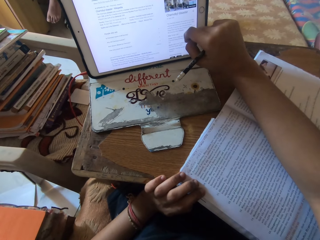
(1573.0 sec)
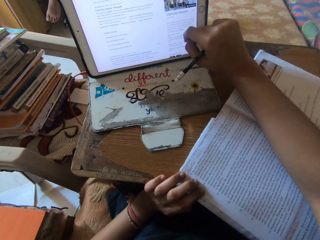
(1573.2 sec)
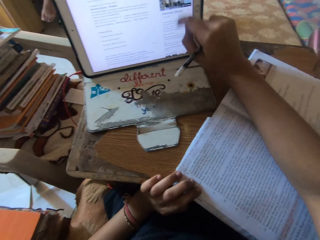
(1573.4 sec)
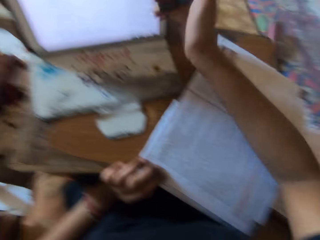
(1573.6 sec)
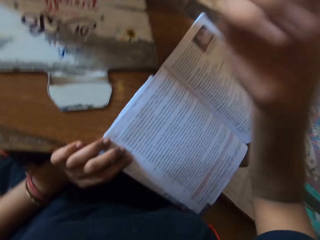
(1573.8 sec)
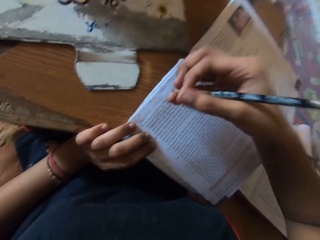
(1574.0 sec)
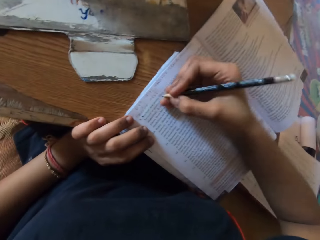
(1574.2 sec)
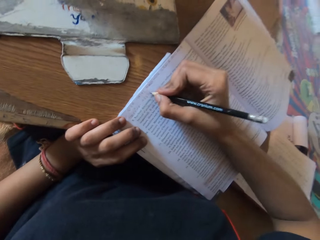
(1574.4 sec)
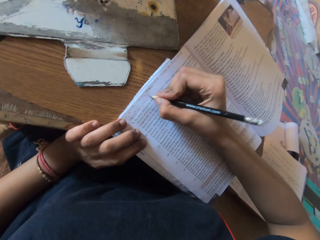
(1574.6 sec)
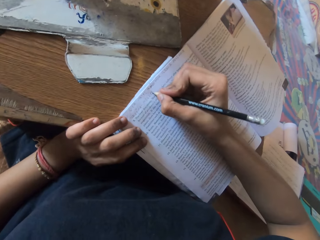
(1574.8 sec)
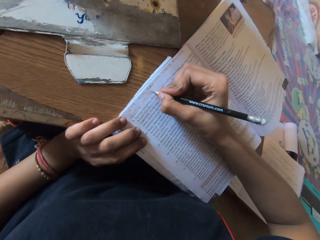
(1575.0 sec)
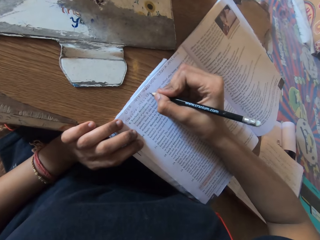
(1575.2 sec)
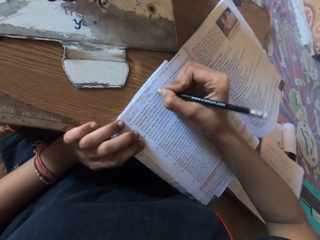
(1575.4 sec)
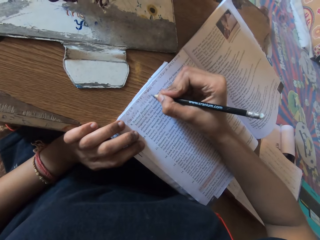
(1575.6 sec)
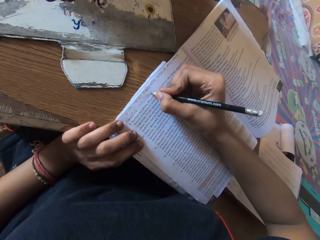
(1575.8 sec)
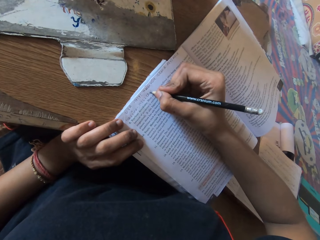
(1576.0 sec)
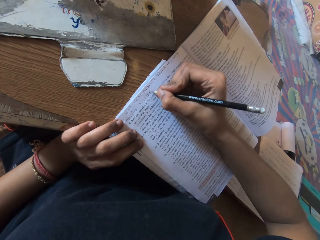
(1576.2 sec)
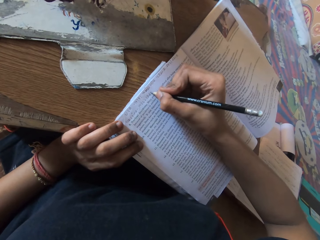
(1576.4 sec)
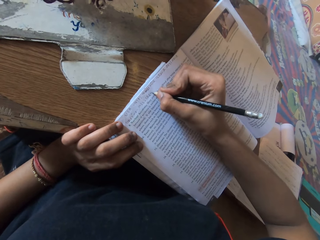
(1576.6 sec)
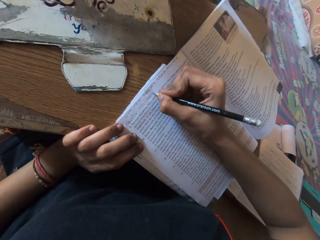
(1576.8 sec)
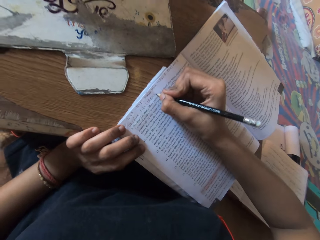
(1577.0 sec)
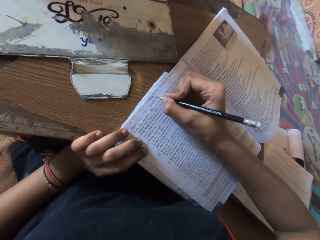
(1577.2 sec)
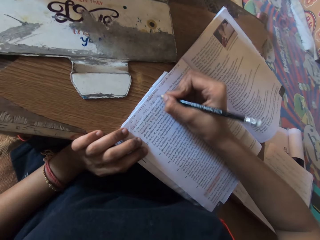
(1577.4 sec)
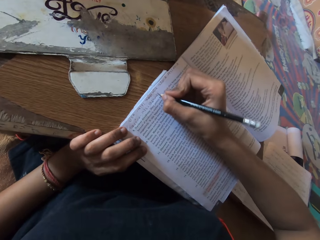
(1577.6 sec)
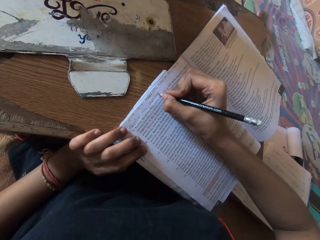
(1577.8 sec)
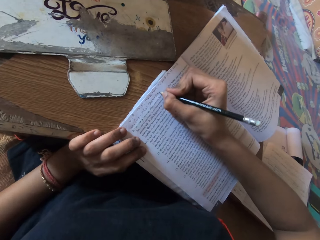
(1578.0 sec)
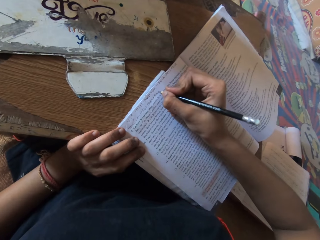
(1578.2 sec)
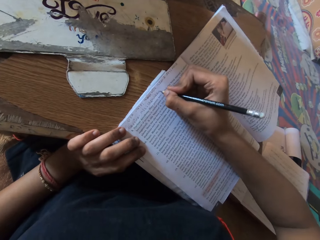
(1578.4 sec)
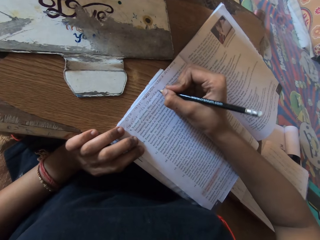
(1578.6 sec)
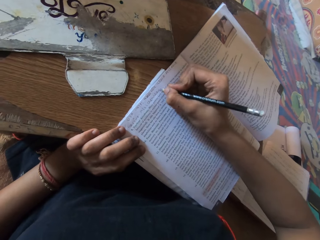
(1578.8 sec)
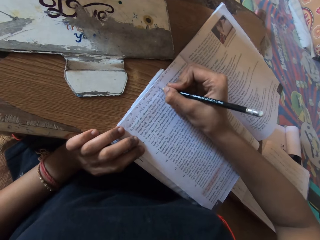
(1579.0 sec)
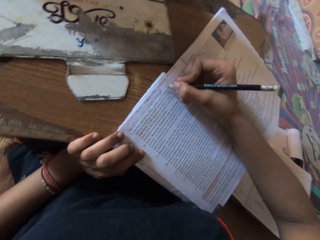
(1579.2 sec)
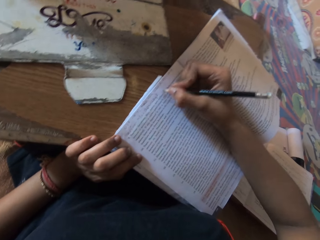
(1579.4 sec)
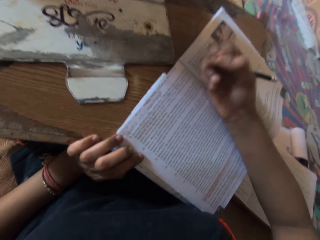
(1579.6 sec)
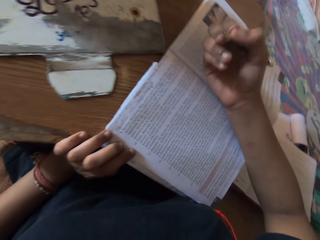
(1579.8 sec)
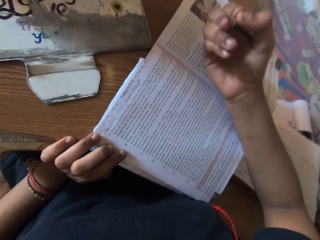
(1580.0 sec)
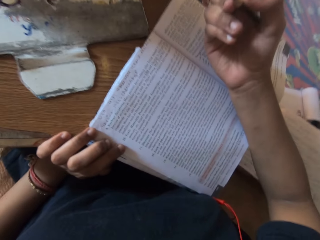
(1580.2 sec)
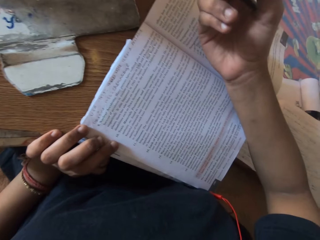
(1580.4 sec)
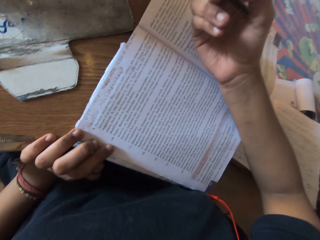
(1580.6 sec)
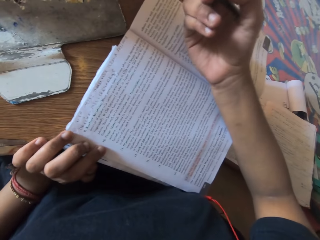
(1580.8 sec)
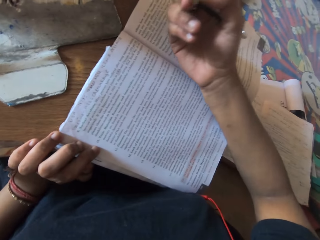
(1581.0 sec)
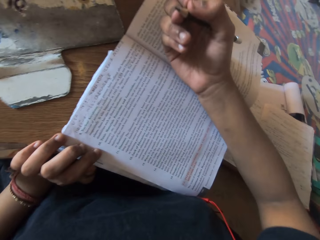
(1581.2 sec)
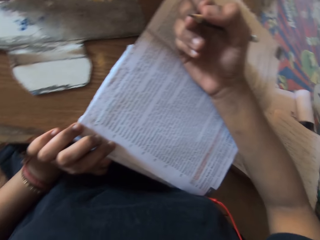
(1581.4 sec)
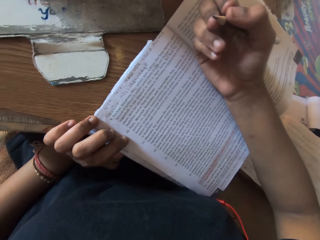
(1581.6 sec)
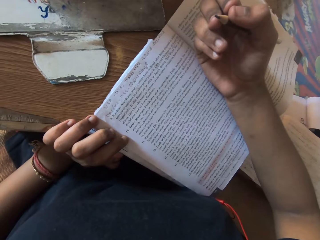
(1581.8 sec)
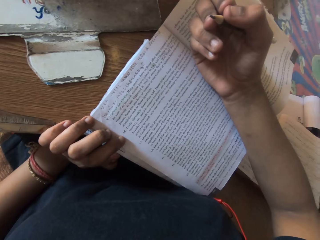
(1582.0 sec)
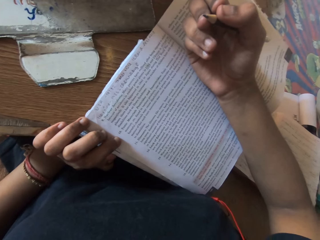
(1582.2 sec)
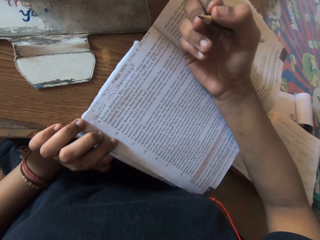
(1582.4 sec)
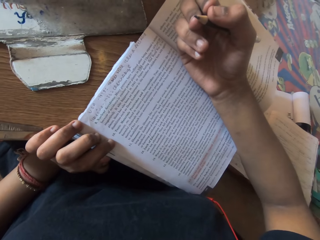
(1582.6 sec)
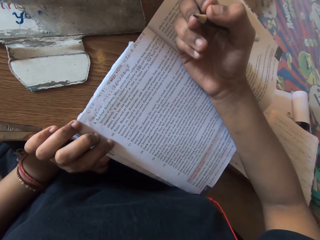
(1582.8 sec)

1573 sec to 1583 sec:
The camera wearer writes on the book with the pencil in her right hand.

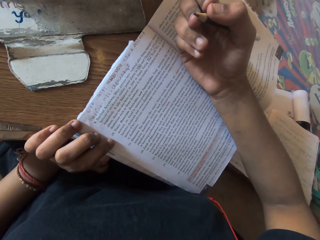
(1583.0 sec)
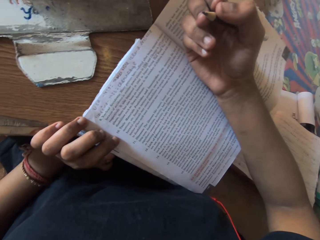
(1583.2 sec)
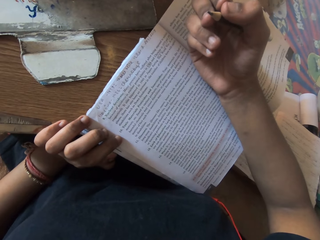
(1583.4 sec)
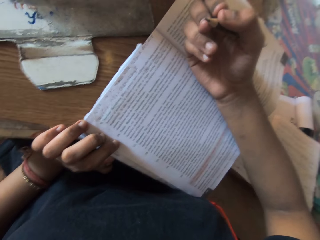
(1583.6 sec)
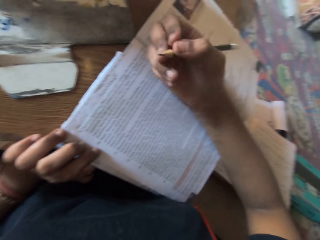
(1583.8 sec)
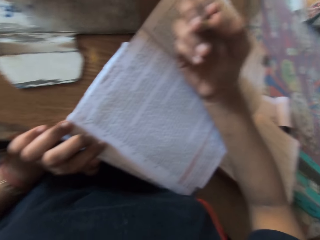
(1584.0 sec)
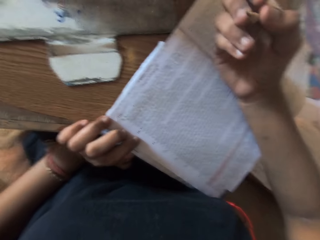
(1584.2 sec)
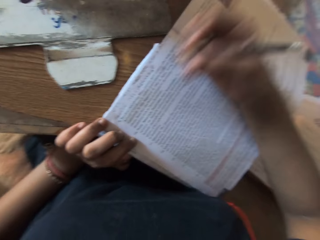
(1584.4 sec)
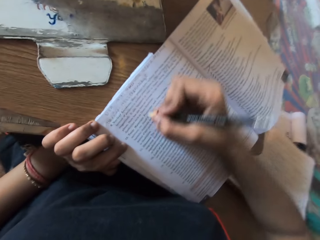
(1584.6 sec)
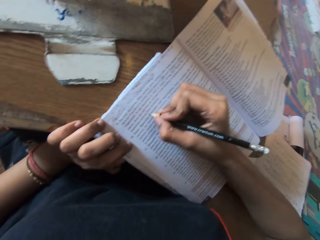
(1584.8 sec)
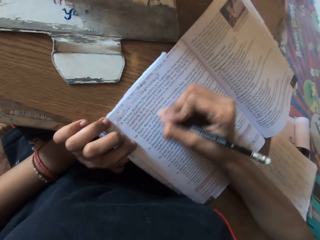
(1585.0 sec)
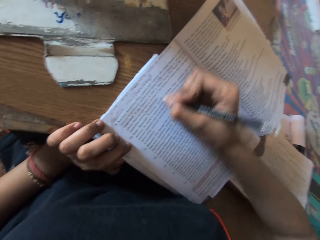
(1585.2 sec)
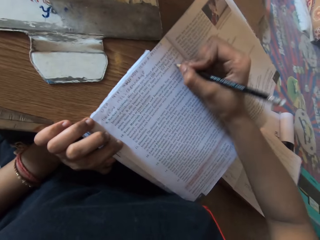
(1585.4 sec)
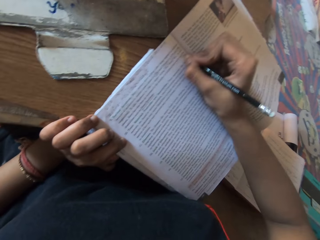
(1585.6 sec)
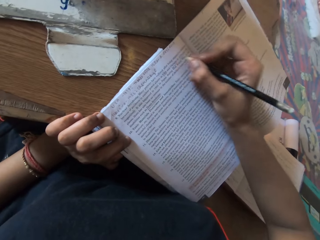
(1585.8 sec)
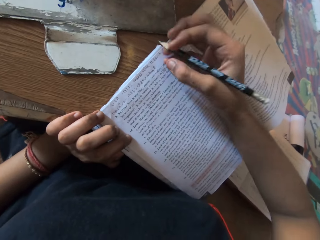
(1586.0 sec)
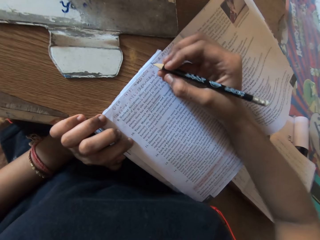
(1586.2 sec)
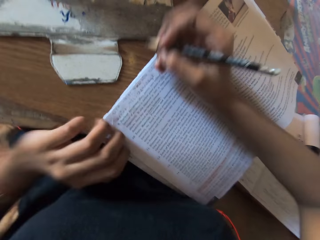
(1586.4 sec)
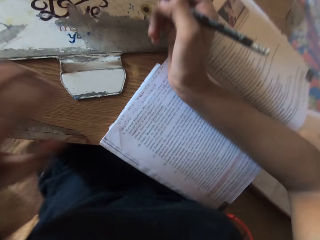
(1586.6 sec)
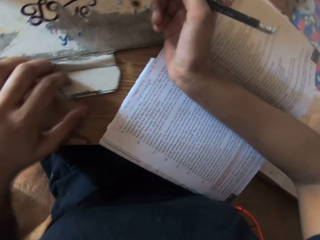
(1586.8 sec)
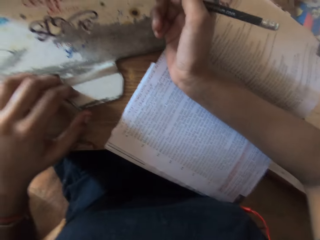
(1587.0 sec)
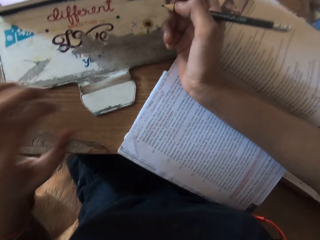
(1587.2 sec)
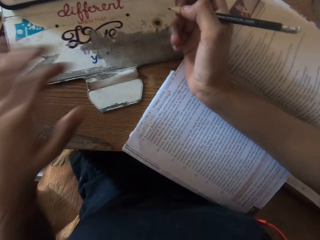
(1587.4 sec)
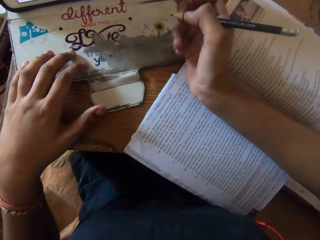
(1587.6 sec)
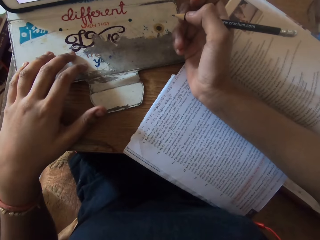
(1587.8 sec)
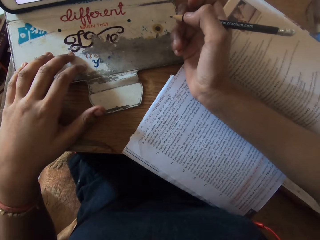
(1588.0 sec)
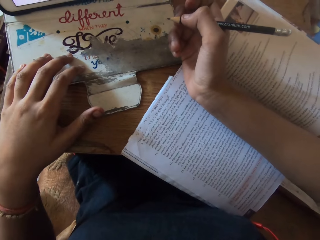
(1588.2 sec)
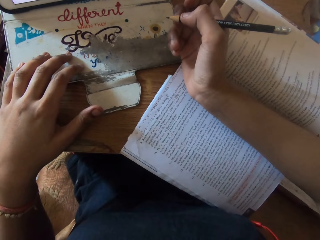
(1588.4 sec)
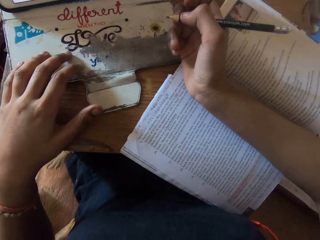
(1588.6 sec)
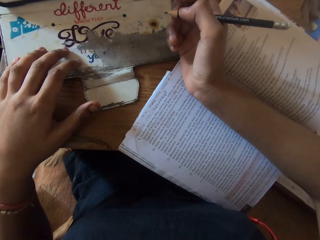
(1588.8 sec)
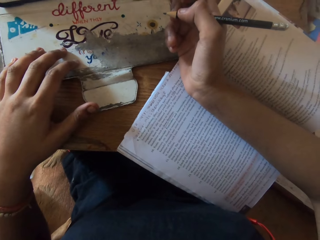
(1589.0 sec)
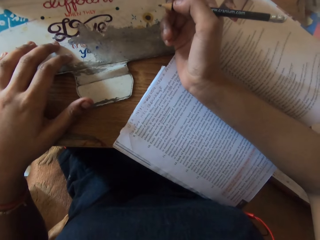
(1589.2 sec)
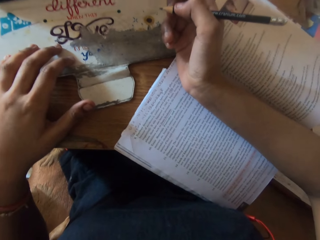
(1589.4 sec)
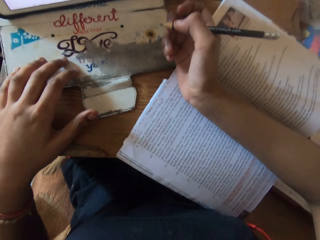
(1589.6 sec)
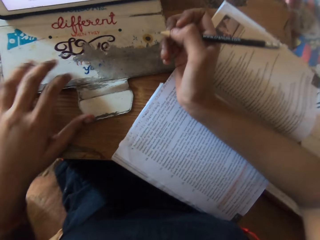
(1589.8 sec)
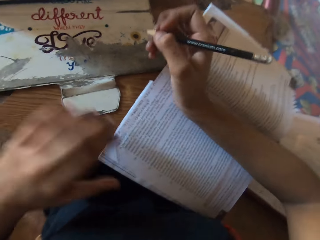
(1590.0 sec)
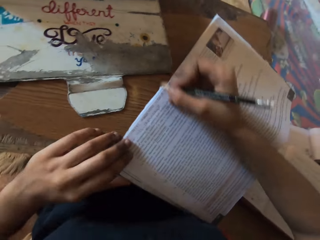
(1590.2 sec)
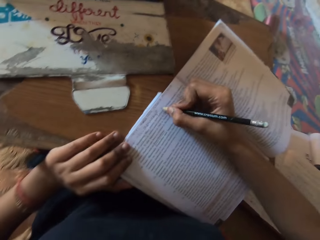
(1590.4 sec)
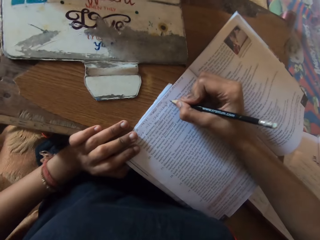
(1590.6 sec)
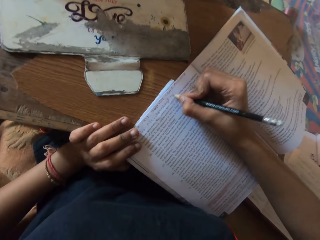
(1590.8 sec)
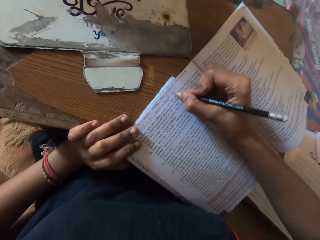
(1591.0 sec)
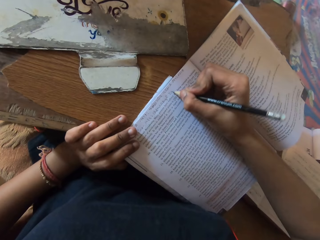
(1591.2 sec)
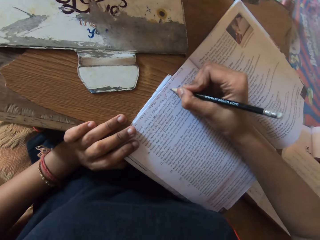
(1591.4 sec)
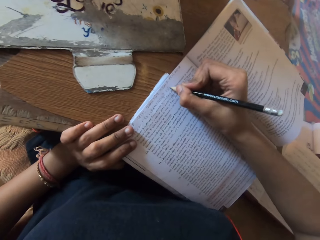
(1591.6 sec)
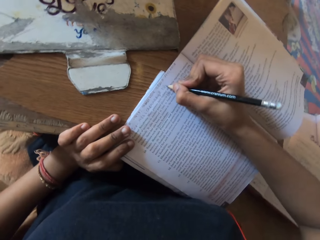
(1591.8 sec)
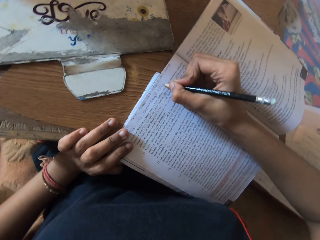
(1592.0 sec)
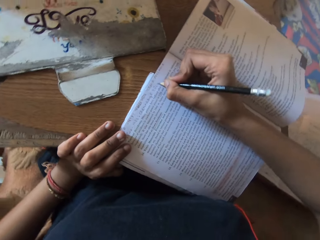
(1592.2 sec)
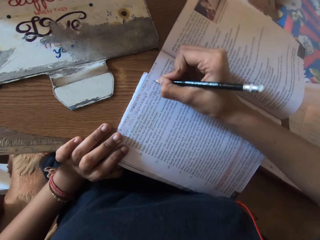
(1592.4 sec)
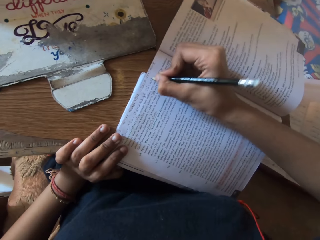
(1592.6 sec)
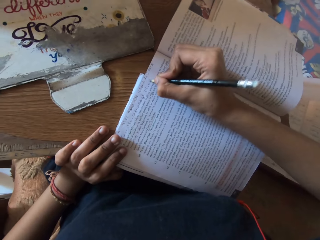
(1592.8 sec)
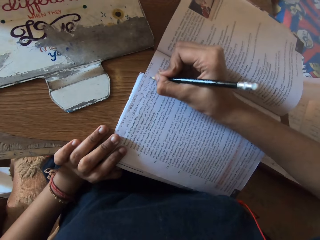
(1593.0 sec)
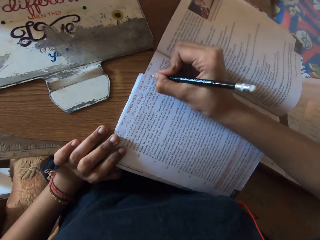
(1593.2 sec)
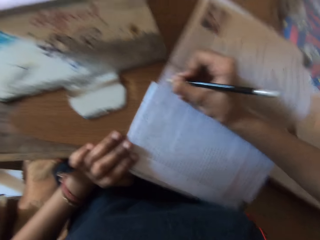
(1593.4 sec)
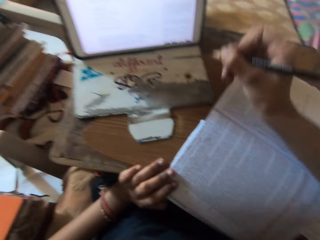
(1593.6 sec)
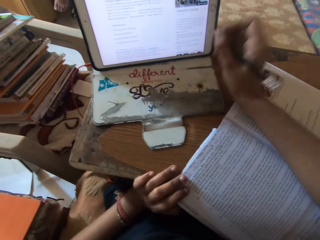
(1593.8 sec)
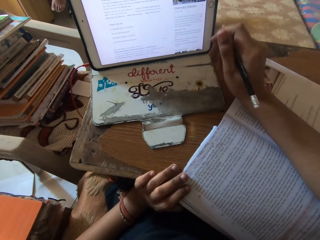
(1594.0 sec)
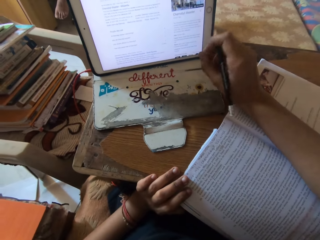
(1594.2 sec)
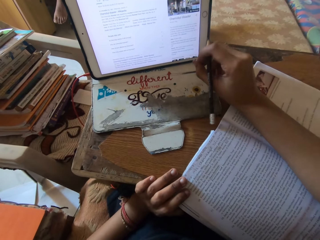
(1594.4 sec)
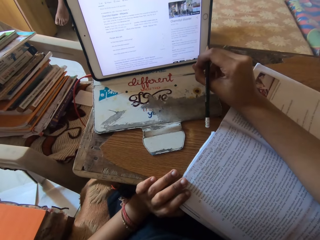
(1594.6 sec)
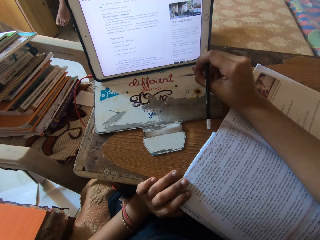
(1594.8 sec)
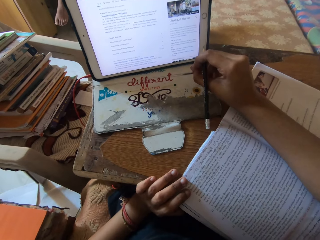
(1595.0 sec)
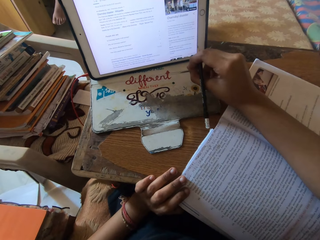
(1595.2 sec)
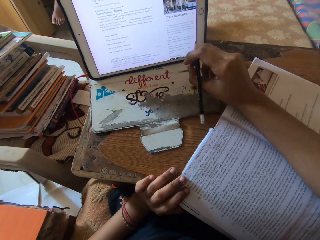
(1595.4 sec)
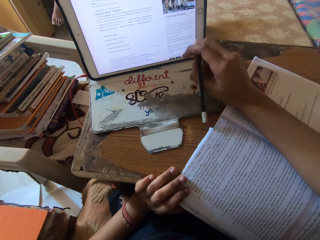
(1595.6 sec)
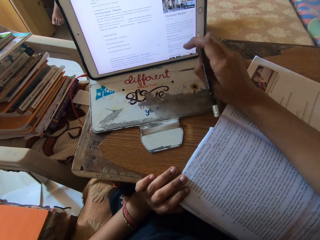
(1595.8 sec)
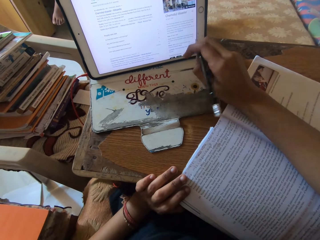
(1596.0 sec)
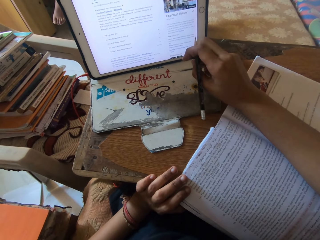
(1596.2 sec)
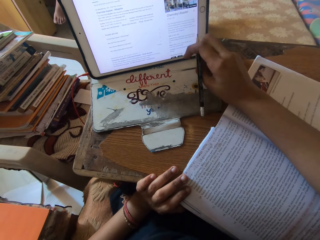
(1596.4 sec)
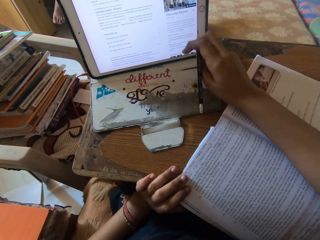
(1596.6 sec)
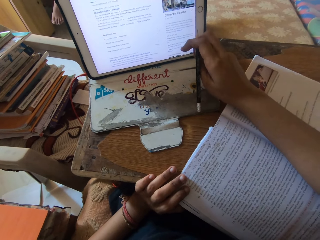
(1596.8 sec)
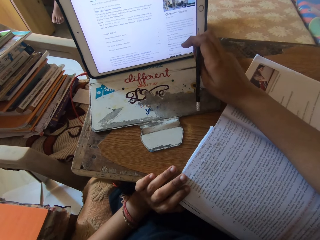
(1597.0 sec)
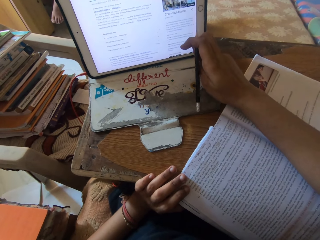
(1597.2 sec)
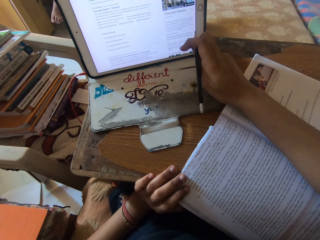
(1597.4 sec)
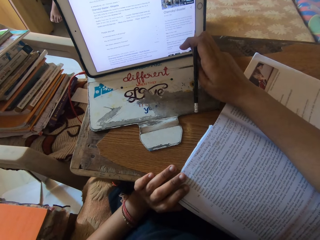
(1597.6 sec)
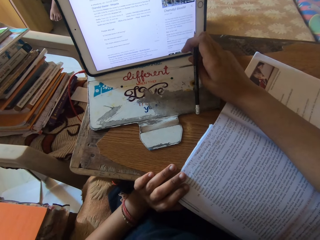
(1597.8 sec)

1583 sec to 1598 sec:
The camera wearer outlines on the book with the pencil in her right hand. She moves her left hand on the table. She writes on the book with the pencil in her right hand.
